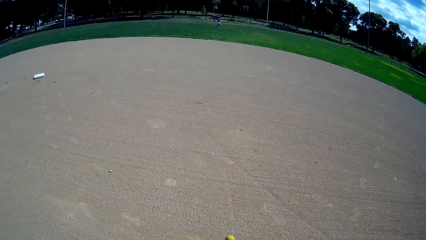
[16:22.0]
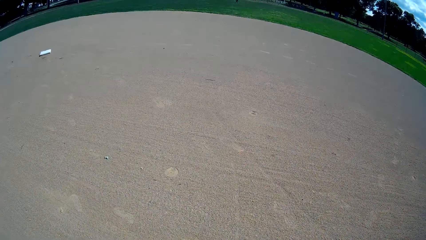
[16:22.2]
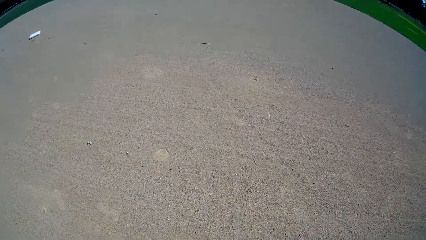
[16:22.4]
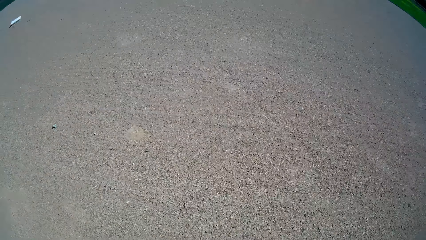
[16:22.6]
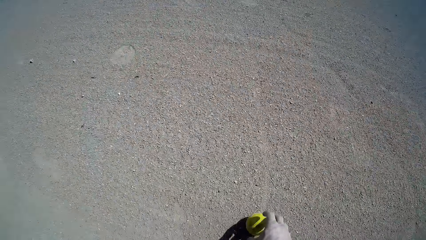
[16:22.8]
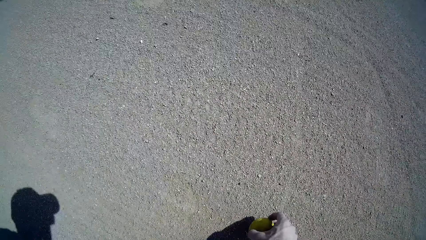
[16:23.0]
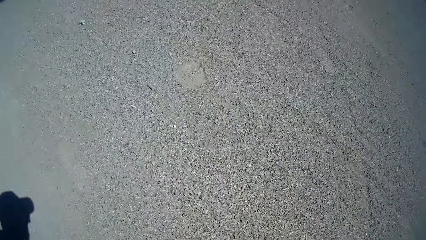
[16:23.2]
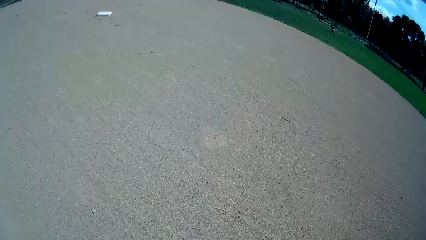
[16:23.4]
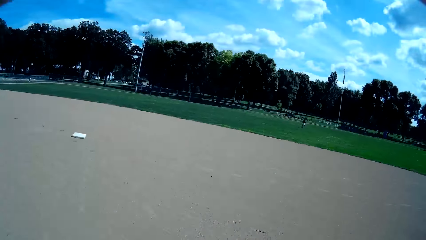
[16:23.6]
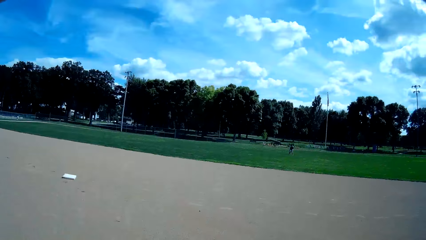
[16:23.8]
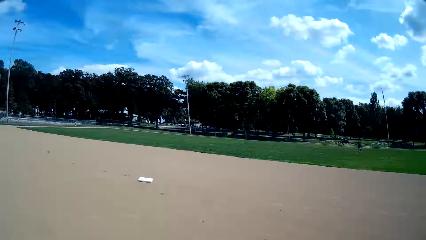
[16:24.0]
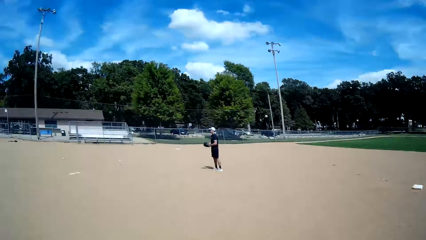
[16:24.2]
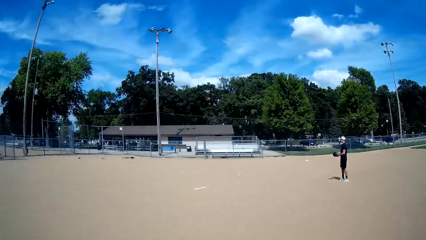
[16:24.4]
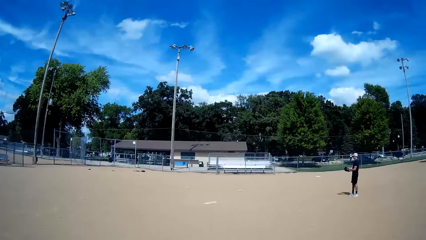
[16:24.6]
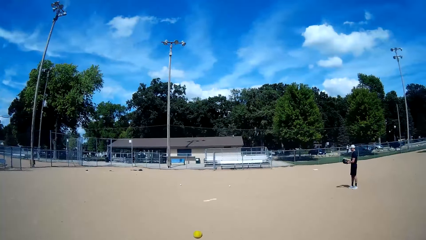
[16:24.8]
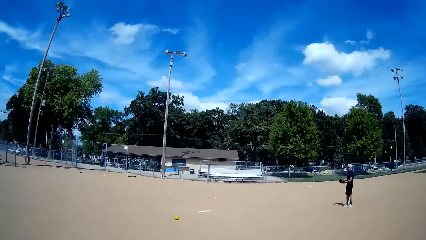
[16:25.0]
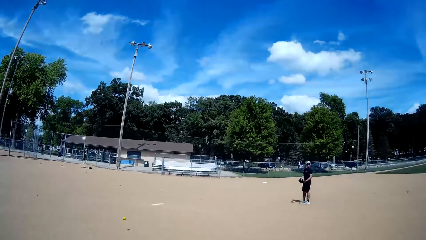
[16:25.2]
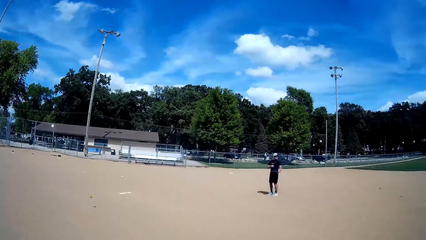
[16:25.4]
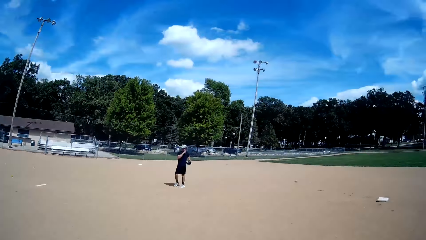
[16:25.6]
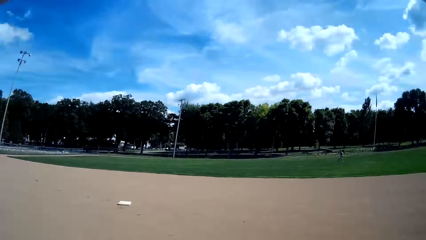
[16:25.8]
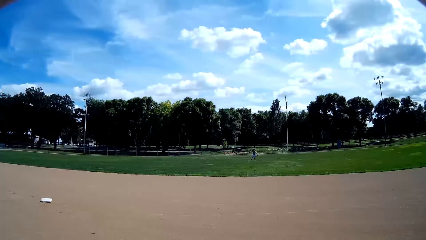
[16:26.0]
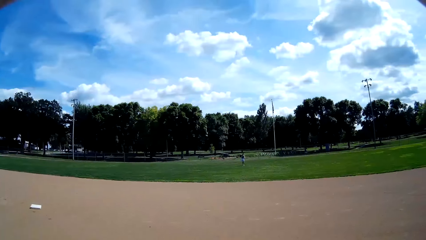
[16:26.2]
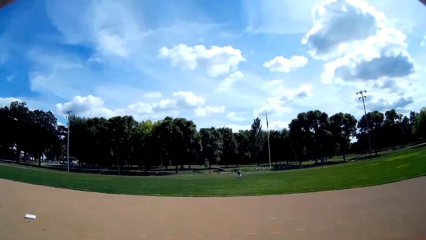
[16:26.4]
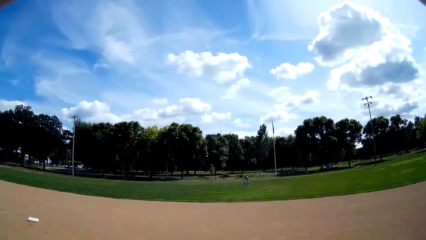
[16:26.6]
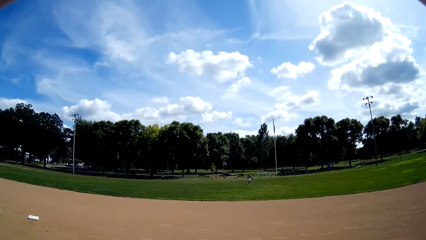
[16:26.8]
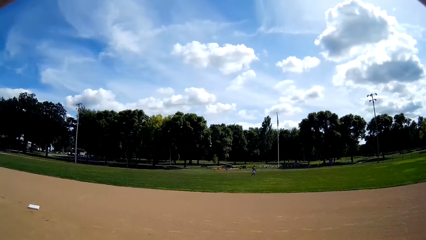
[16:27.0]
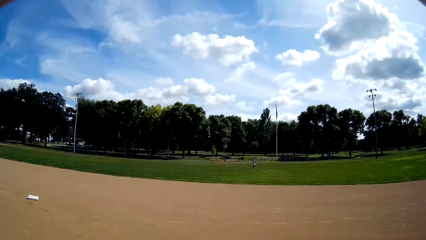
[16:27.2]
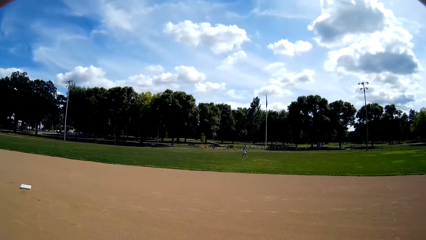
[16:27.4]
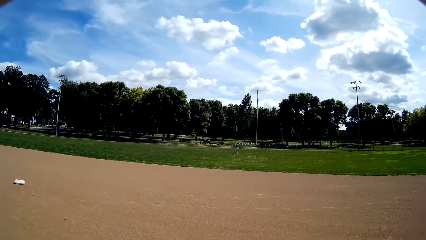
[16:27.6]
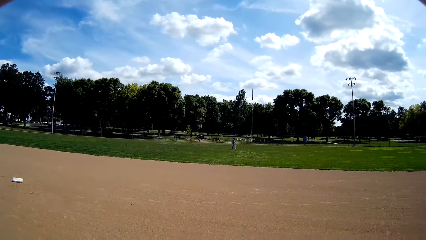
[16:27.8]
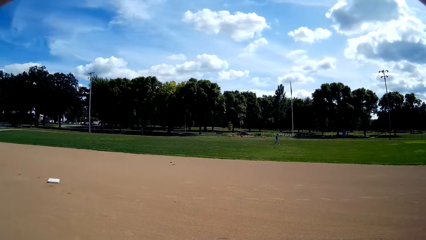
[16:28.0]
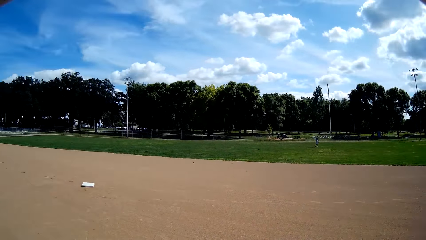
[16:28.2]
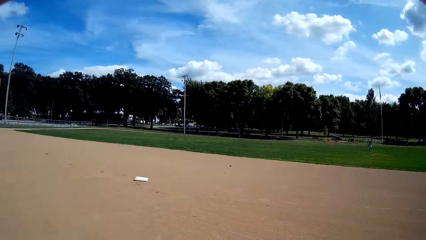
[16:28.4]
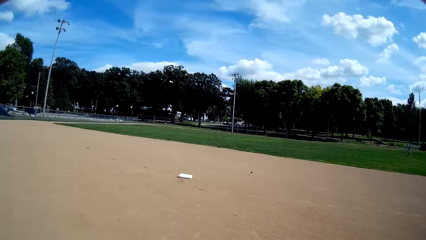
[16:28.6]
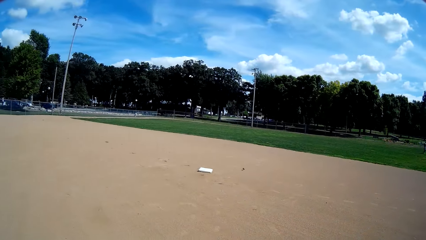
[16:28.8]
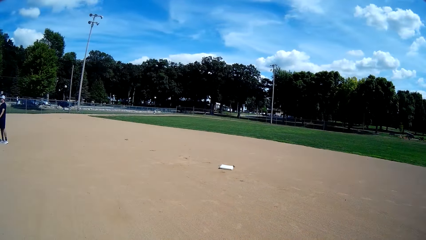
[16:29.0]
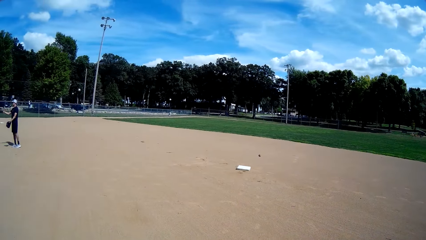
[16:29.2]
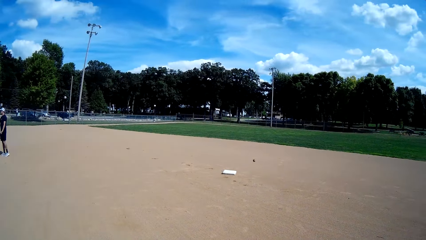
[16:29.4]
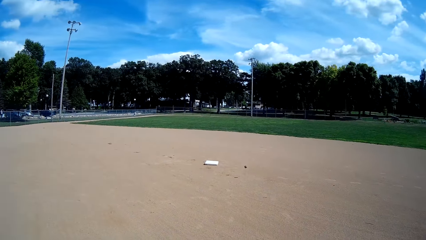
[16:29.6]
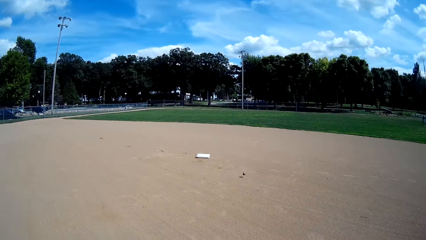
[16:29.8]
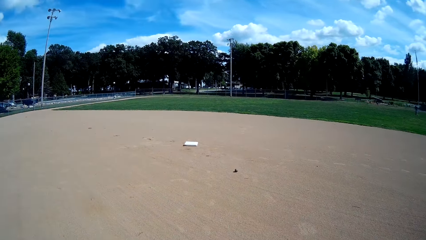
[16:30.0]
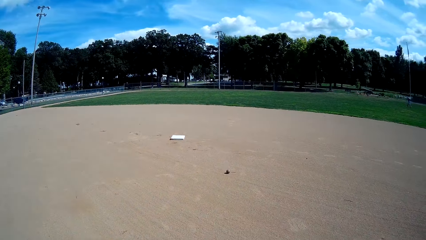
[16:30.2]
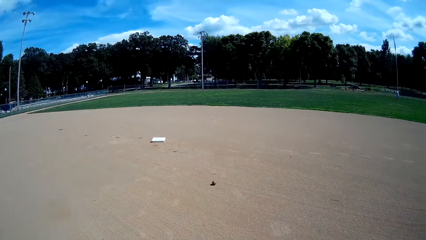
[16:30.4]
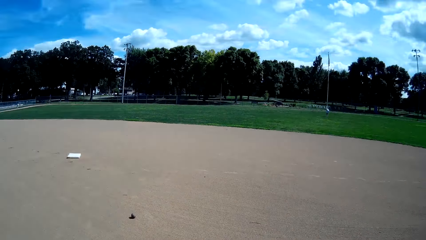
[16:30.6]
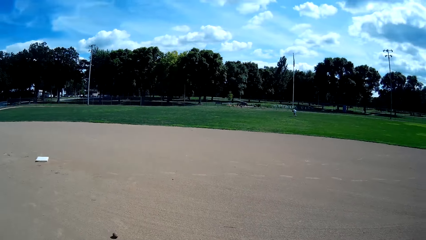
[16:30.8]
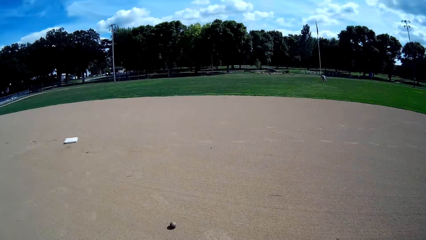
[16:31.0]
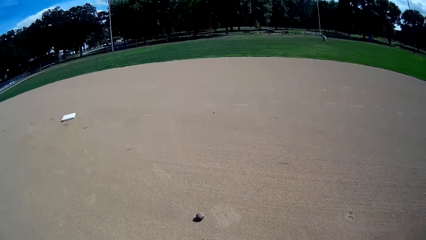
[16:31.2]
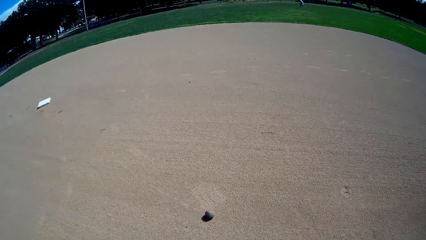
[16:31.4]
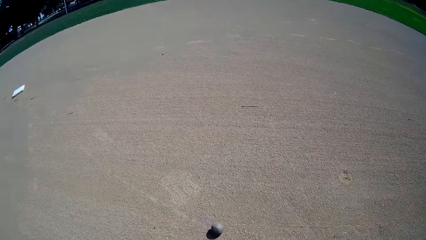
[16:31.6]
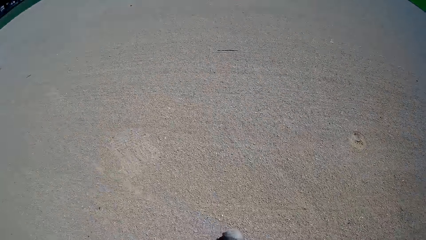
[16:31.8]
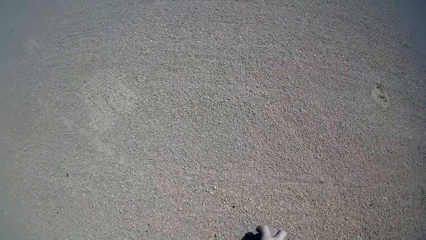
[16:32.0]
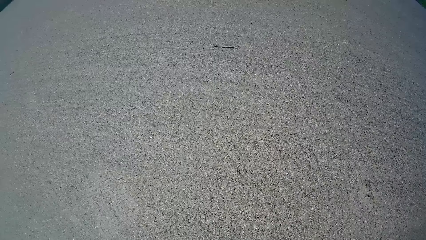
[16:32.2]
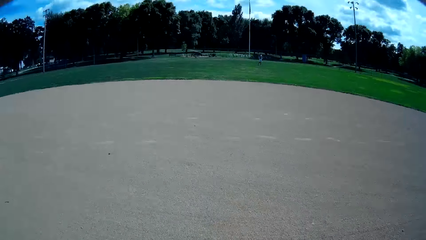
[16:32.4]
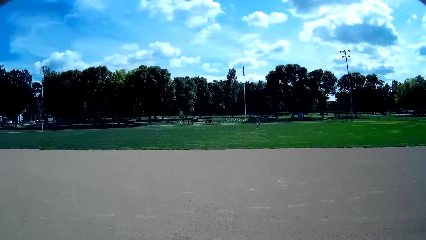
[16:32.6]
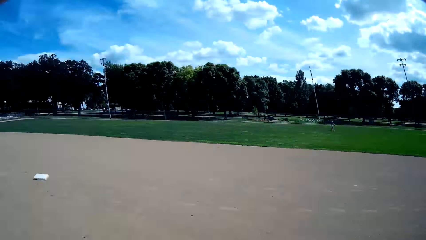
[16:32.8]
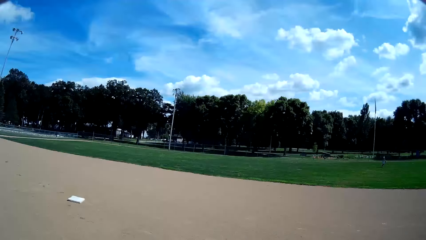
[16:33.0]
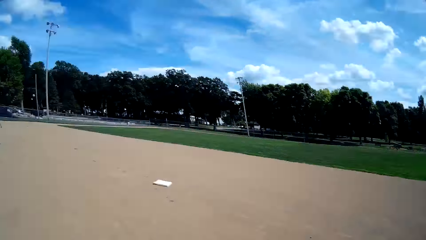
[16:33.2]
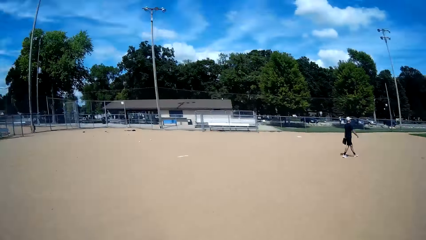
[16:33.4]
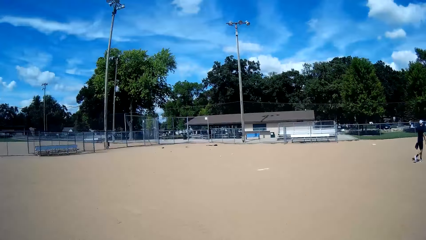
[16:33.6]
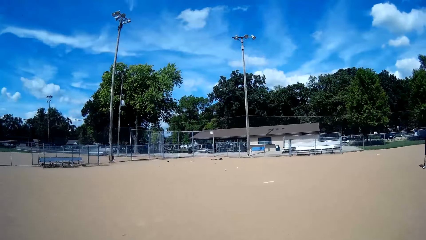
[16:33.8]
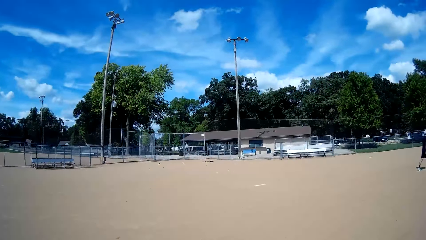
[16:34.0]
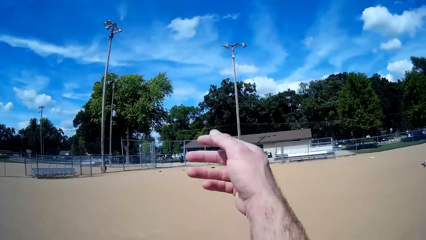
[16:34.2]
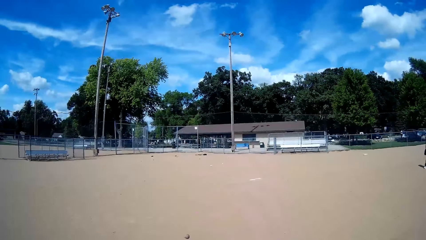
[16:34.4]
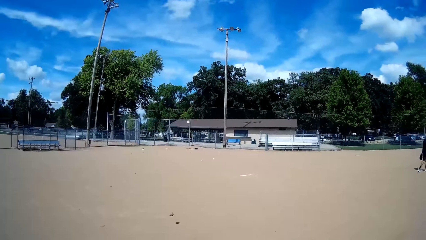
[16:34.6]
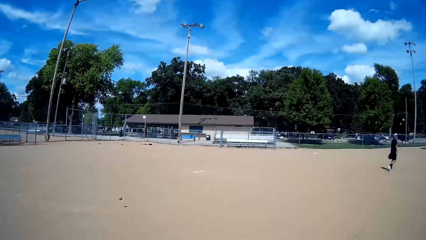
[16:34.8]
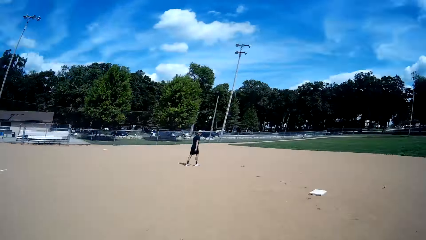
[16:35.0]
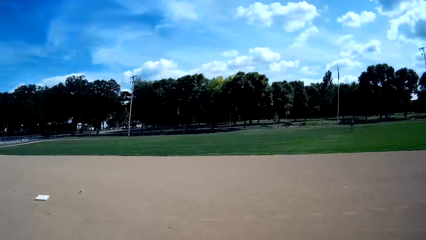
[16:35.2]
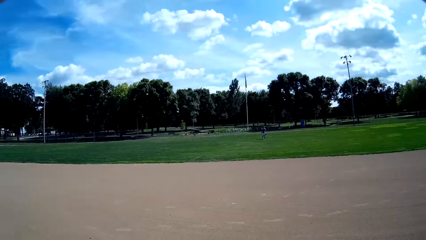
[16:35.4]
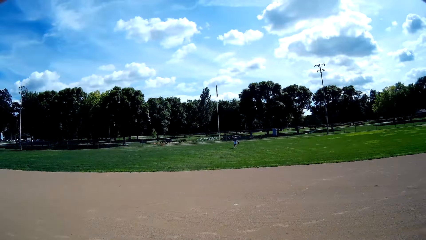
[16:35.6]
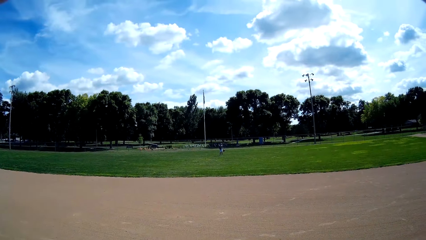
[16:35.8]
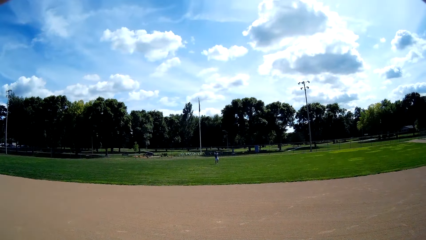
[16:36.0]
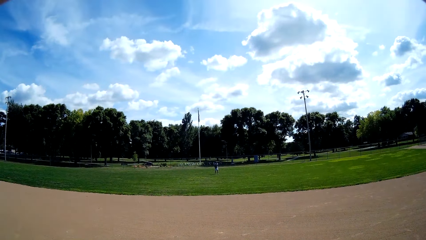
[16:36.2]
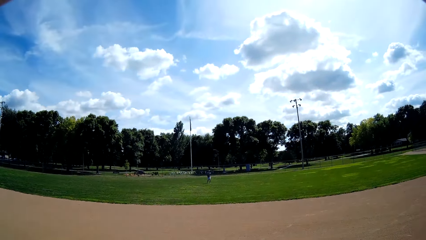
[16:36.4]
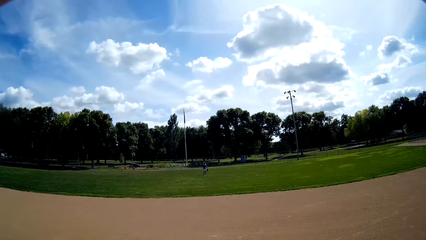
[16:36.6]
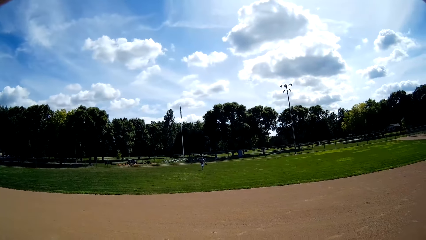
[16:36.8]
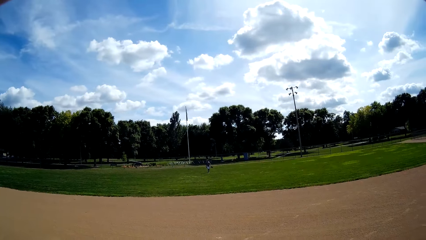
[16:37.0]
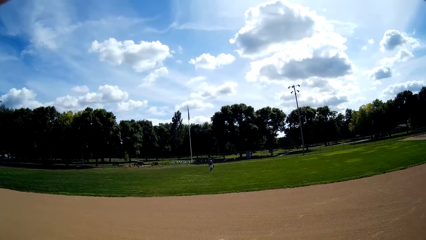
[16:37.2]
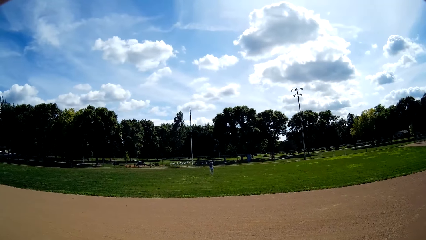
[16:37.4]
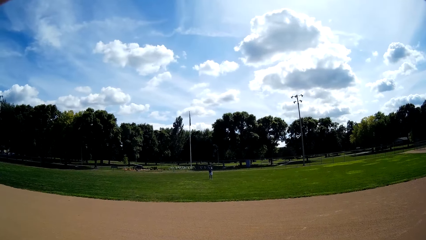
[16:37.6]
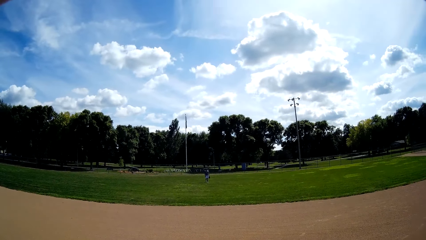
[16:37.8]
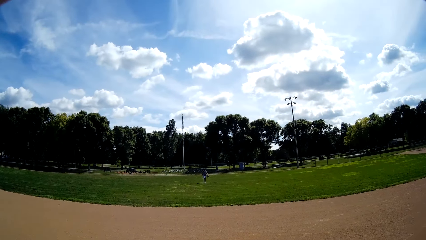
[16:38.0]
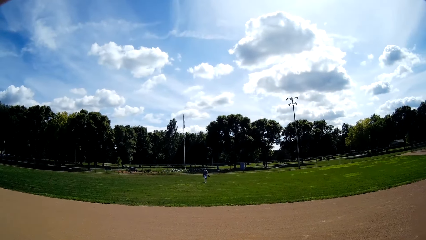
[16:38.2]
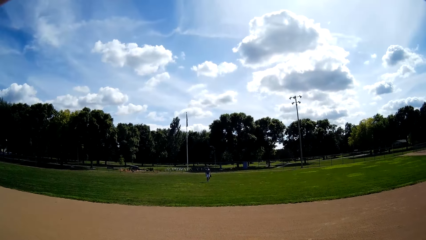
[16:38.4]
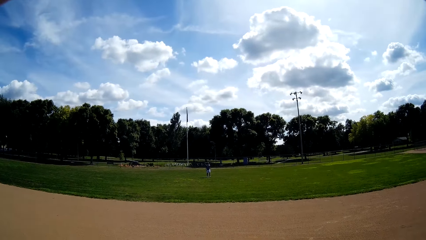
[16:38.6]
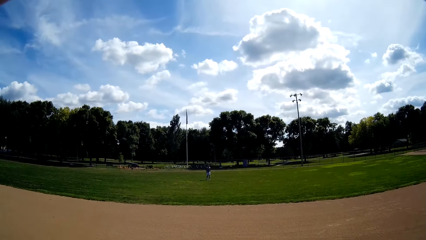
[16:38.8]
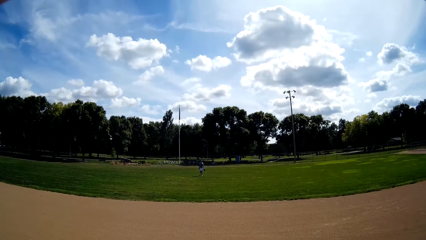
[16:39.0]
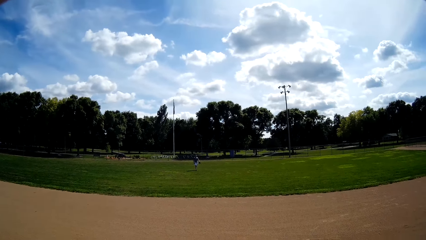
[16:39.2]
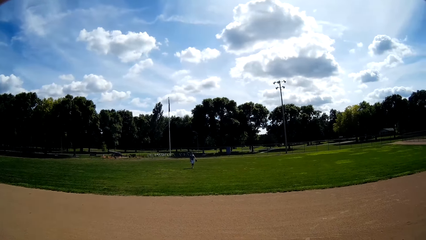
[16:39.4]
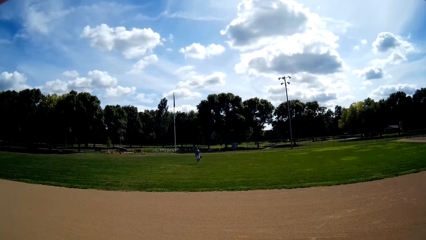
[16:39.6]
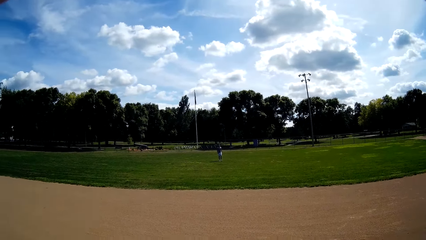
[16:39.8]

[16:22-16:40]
The camera wearer picks up a baseball on the ground. They look around. The man walks towards a ball on the ground. The camera wearer collects another baseball on the ground. They throw the ball towards a gate behind them. They talk to the man. The man walks towards the camera wearer.
